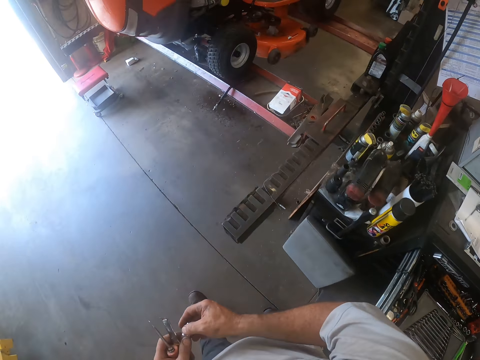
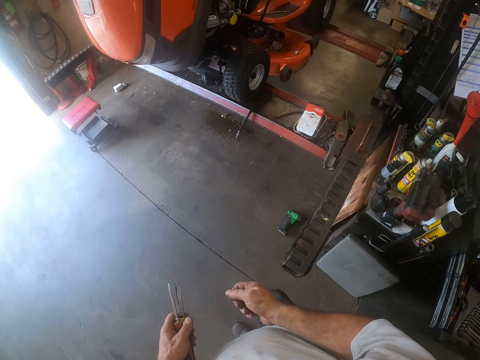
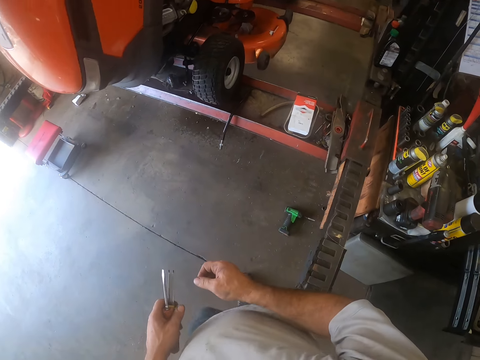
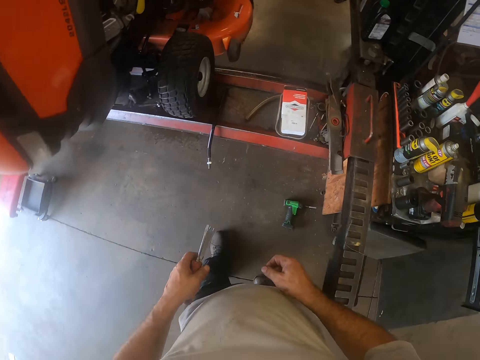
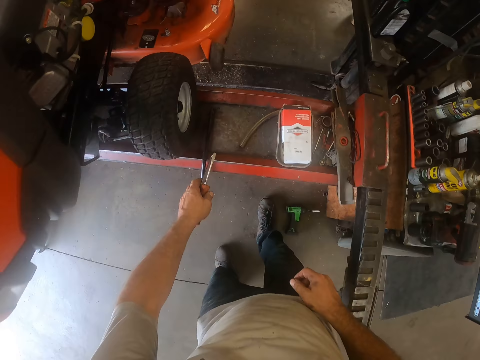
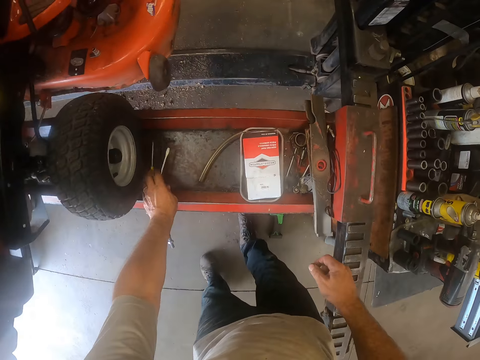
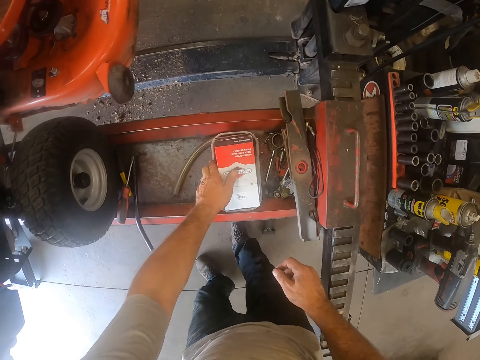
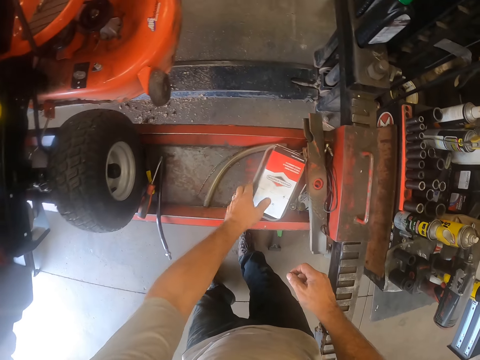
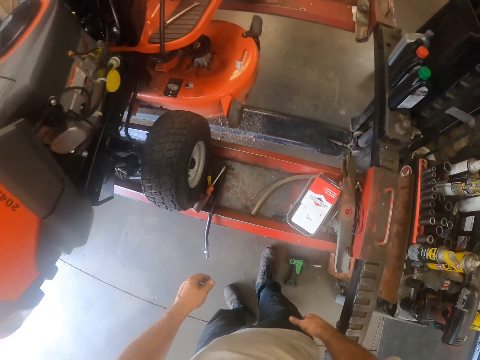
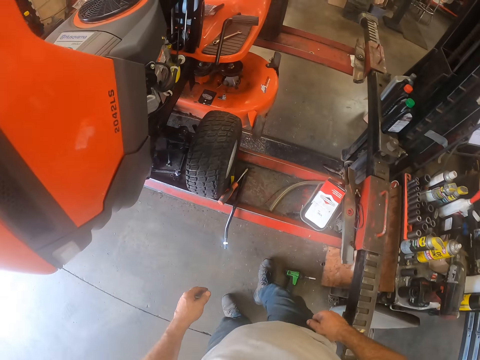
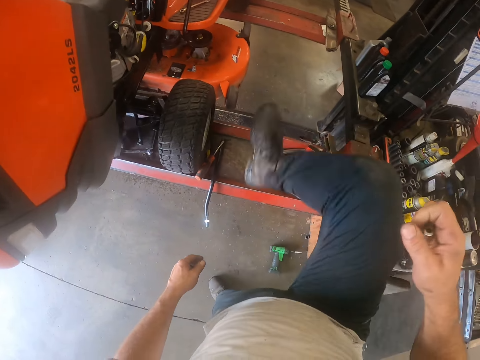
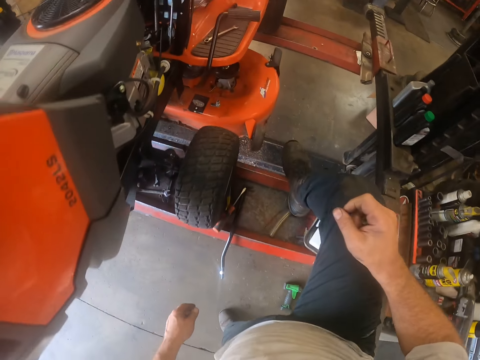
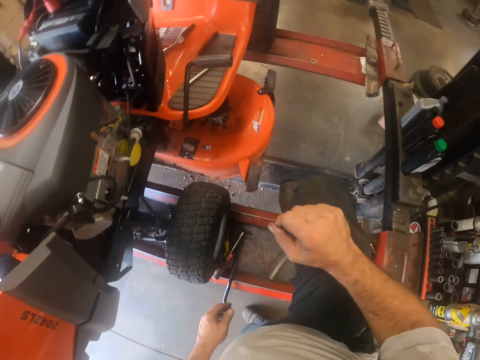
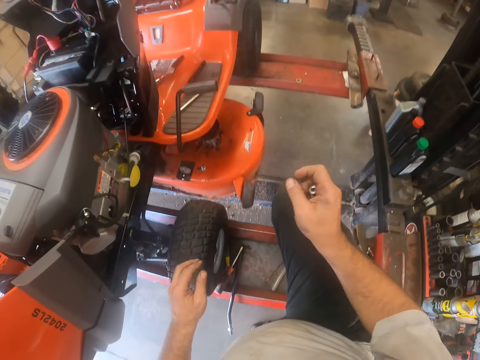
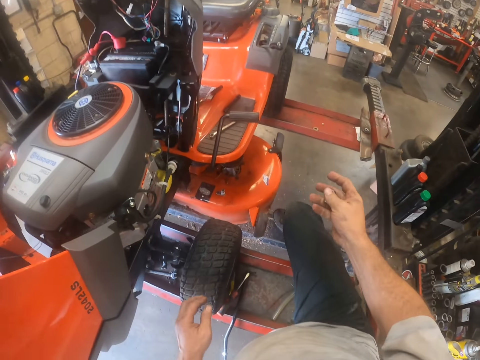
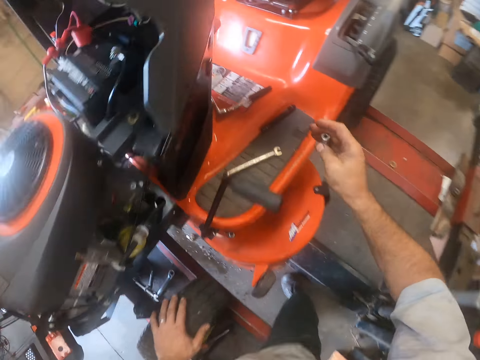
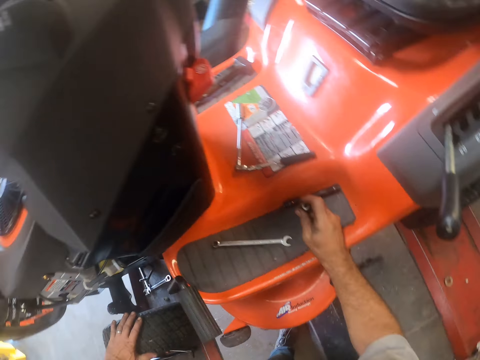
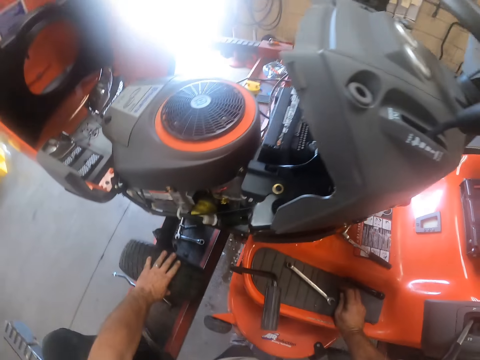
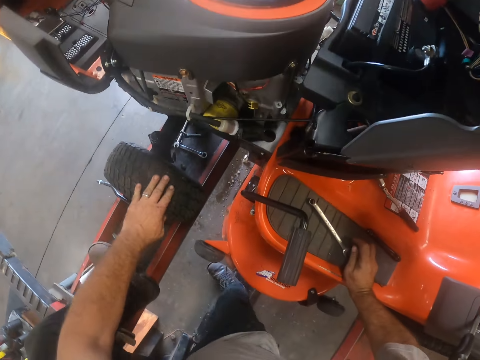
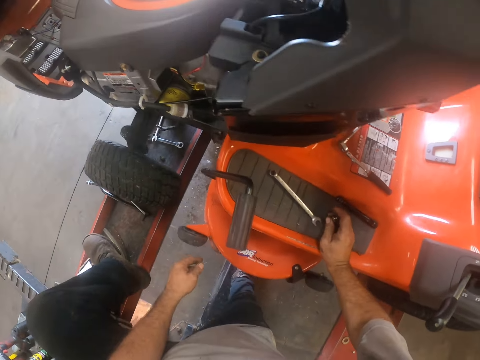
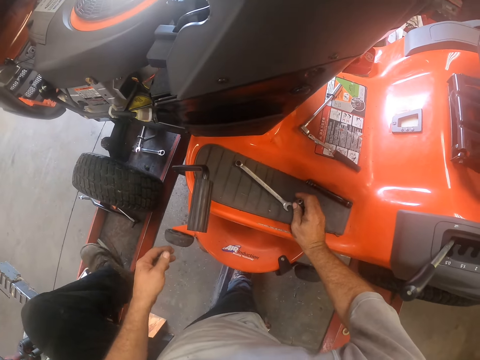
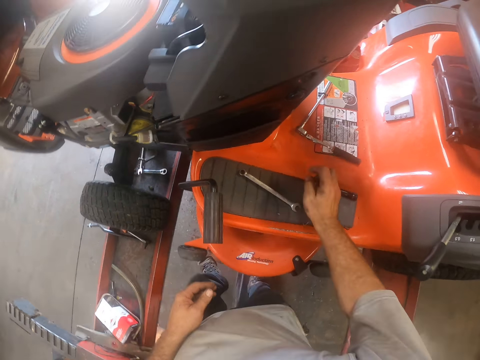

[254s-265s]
The camera wearer walks towards the lawn mower. He drops the screwdriver and spanner on the workshop lift. He moves a packet on the workshop lift with his left hand. He puts his leg on the workshop lift. He crosses over the workshop lift. He puts his left hand on the tire of the lawn tractor. He puts his right hand on the lawn tractor.

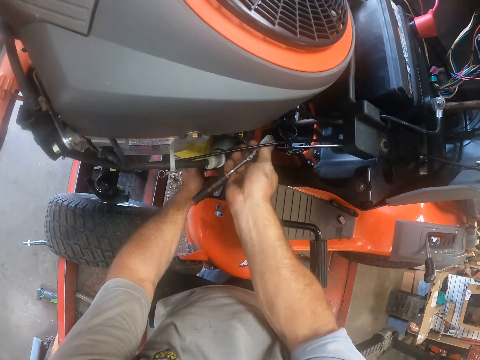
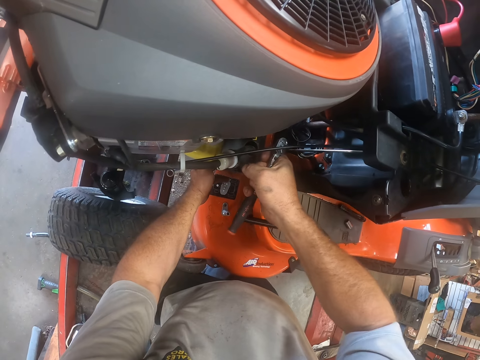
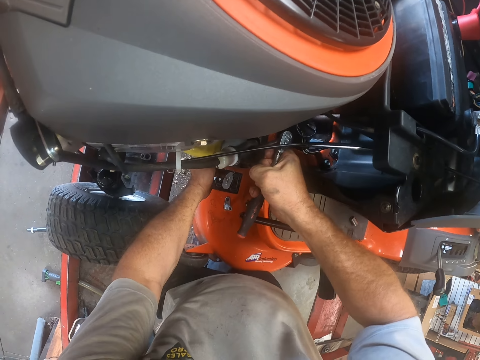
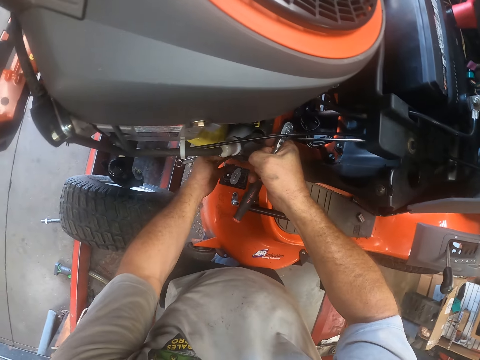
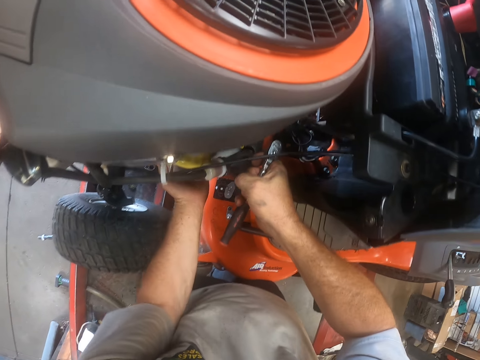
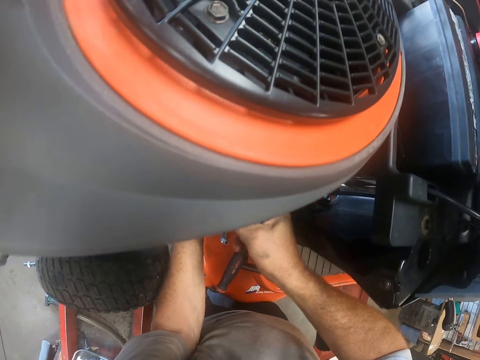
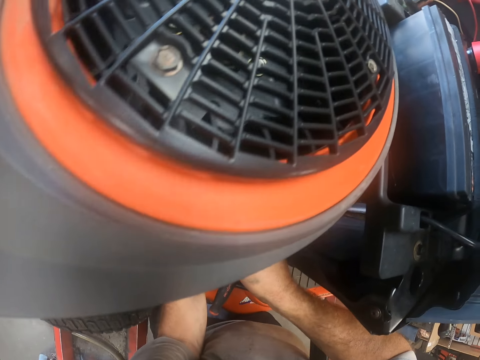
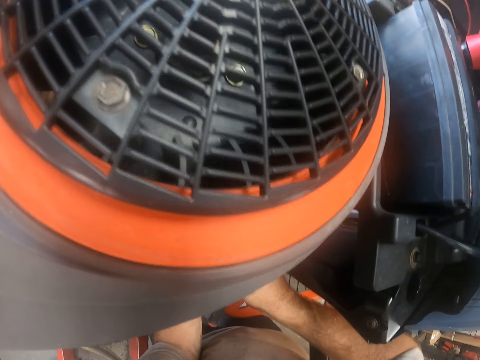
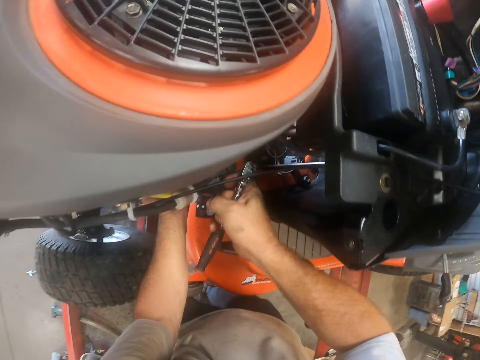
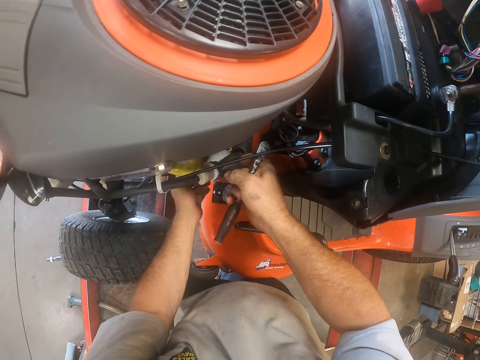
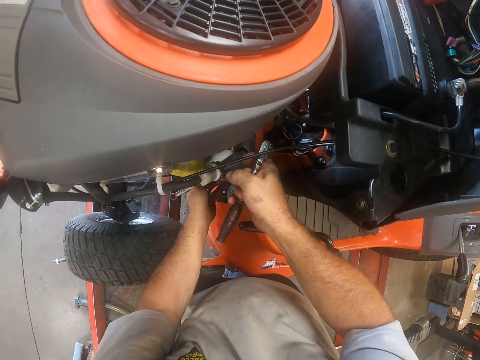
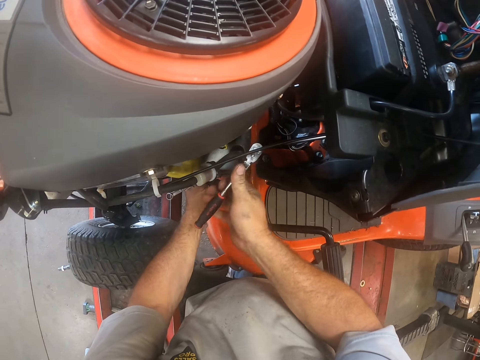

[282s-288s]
The camera wearer loosens a bolt with the torque wrench, bolt spanner and spanner.

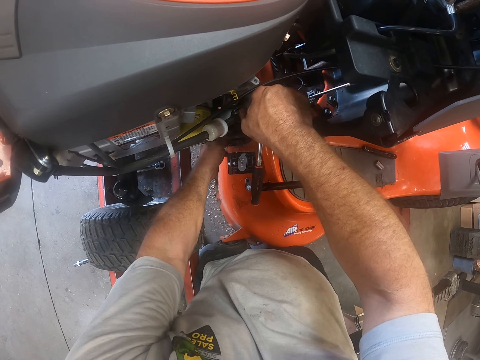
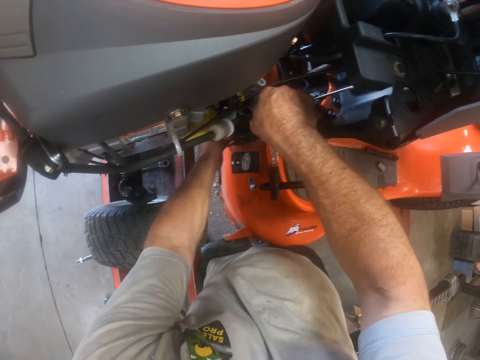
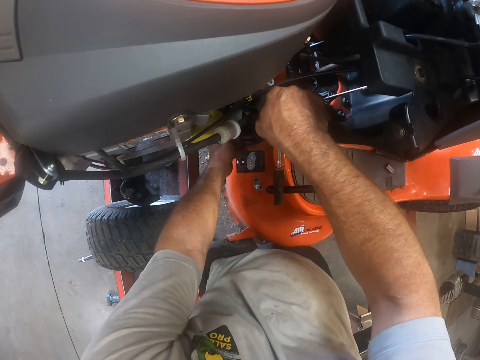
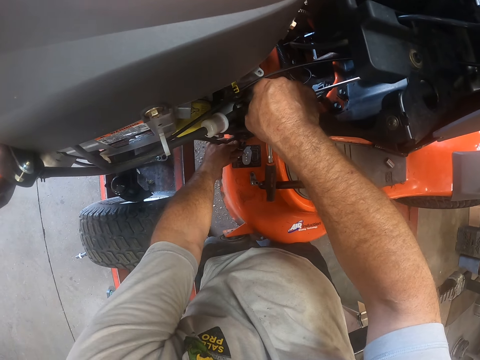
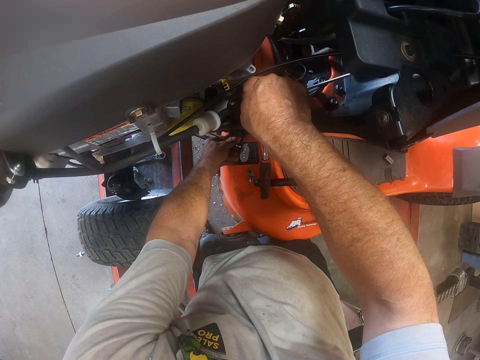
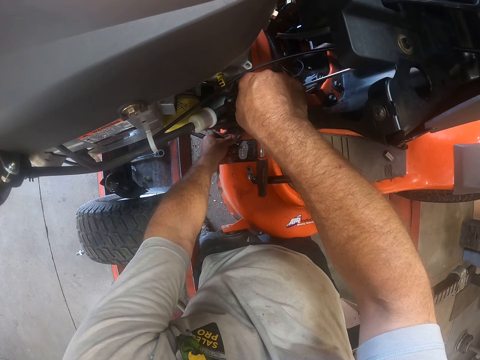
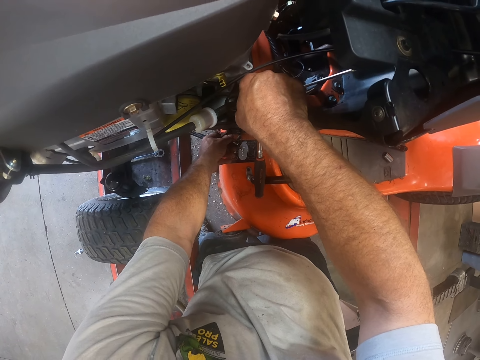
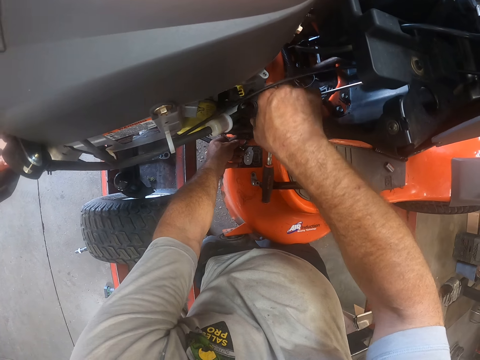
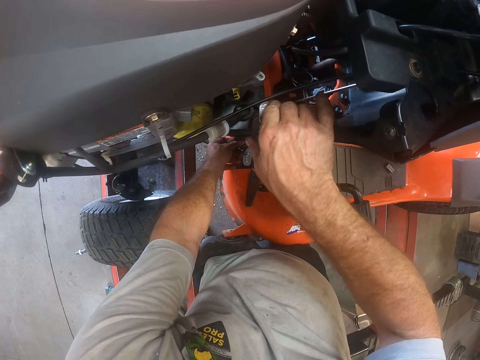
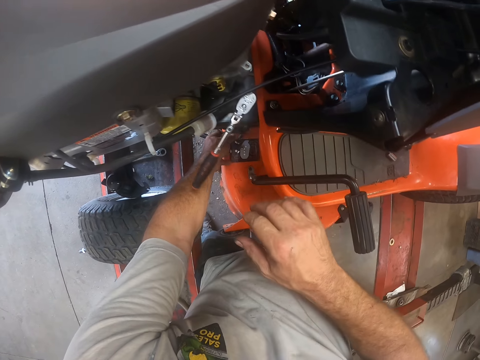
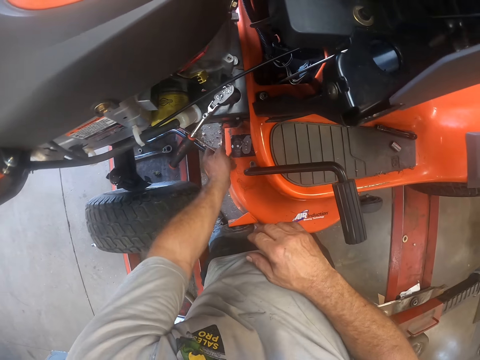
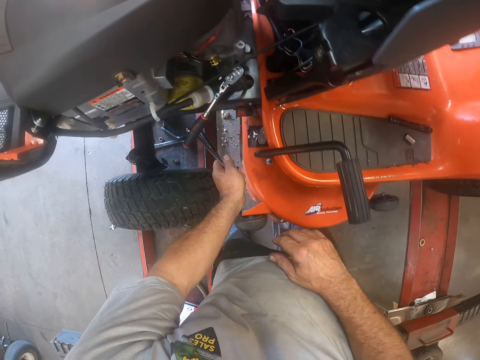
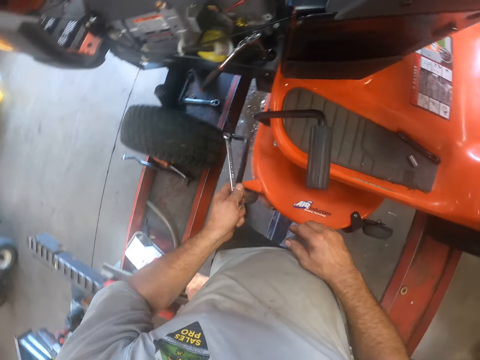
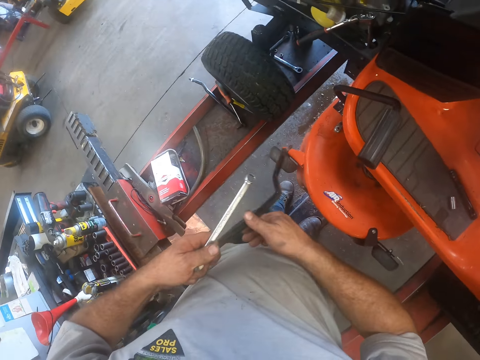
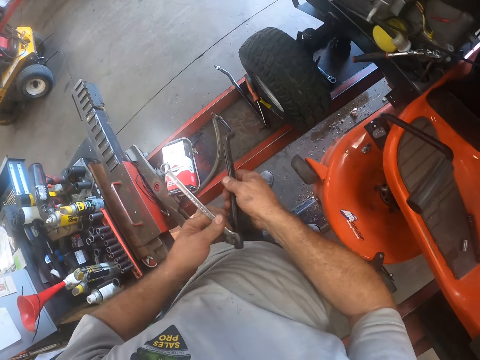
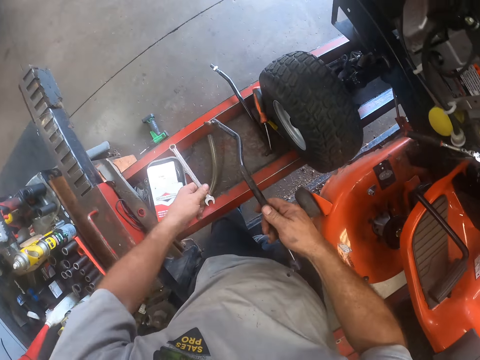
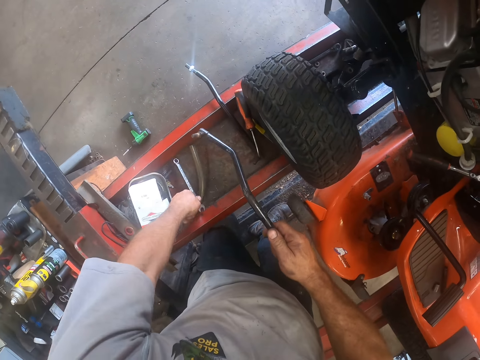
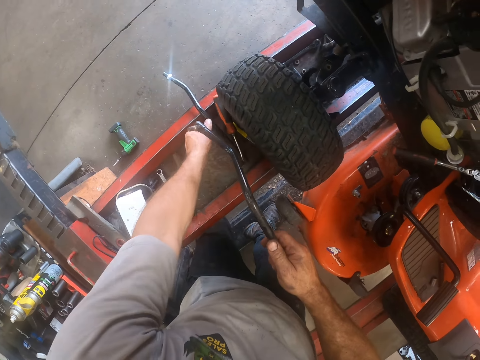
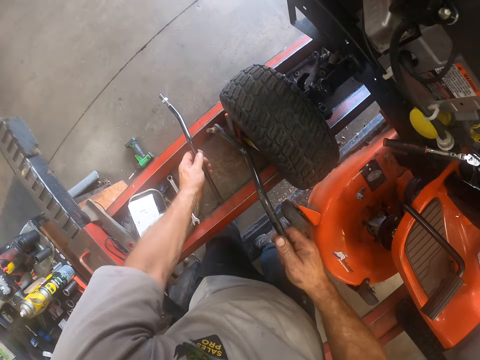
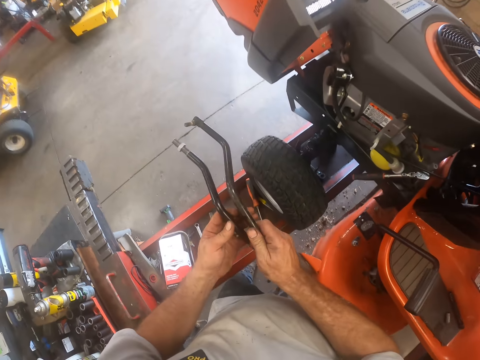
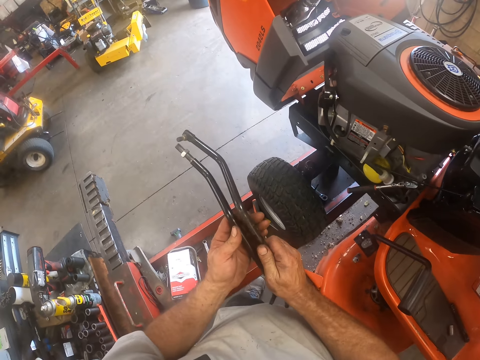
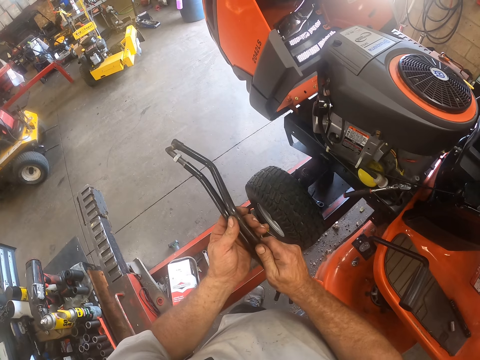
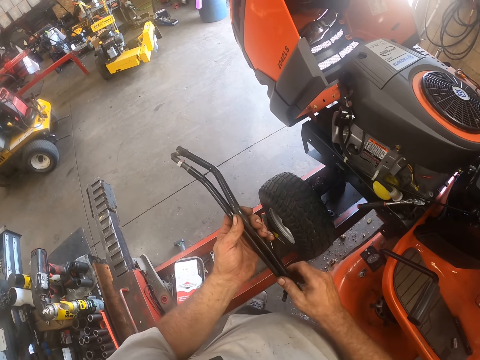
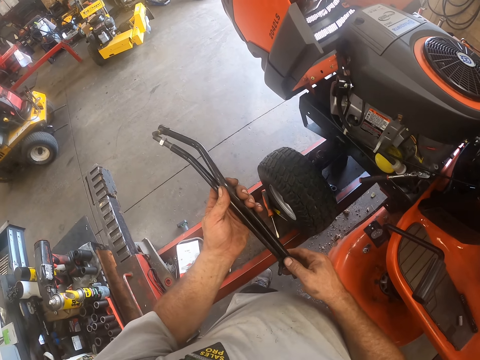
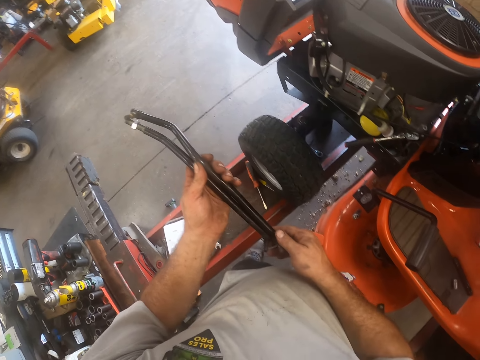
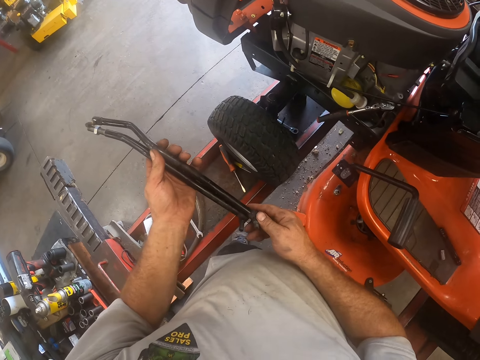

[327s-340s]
The camera wearer removes the tie rod from the lawn tractor. He picks up a part of the lawn mower. He holds something with both hands. He passes the tie rod to his right hand. He drops the spanner on the workshop lift. He picks up a tie rod from the workshop lift. He compares something. He holds the tie rods together.
